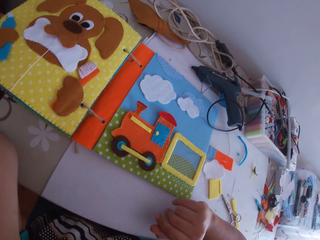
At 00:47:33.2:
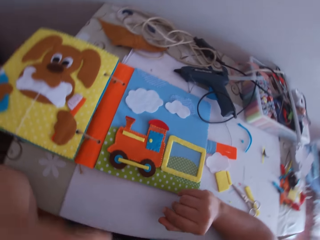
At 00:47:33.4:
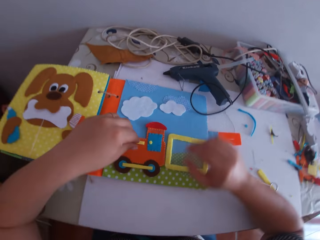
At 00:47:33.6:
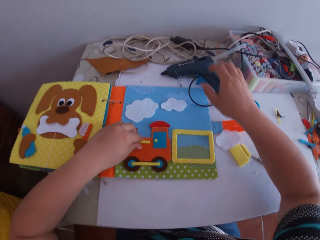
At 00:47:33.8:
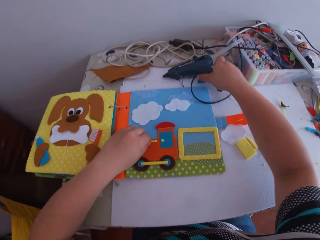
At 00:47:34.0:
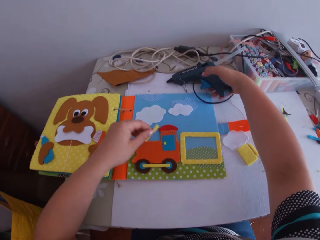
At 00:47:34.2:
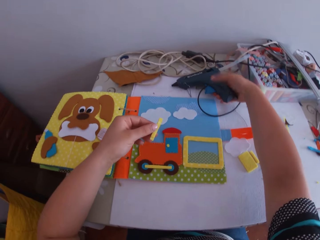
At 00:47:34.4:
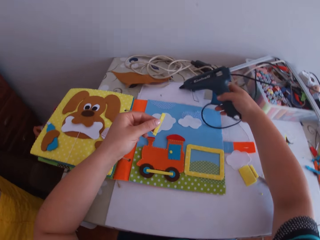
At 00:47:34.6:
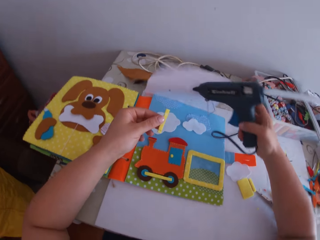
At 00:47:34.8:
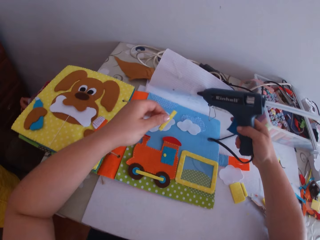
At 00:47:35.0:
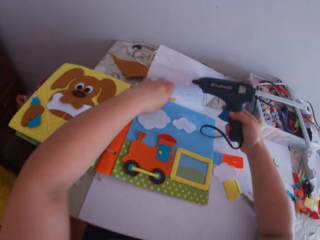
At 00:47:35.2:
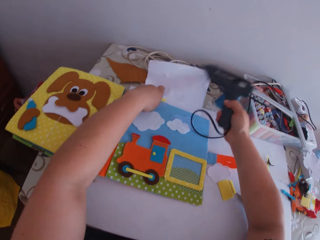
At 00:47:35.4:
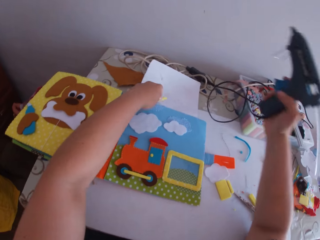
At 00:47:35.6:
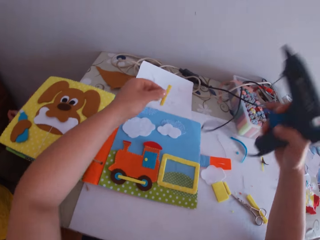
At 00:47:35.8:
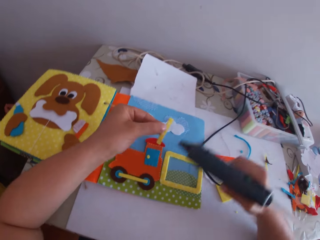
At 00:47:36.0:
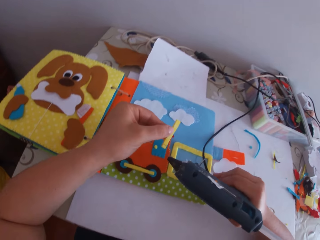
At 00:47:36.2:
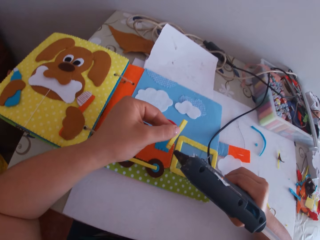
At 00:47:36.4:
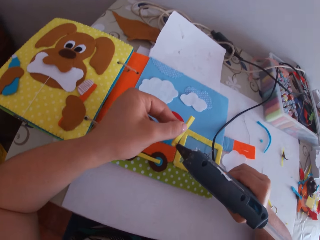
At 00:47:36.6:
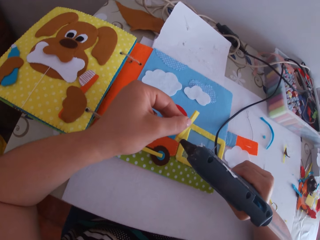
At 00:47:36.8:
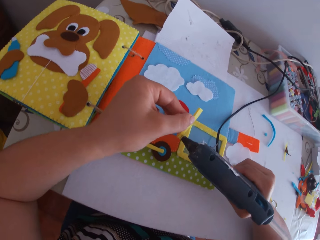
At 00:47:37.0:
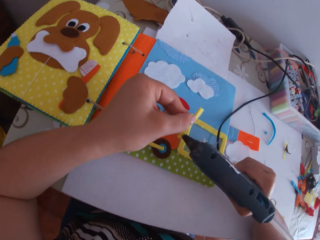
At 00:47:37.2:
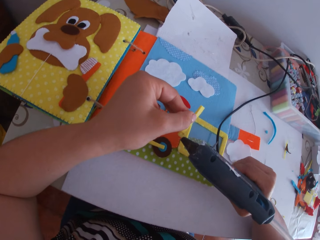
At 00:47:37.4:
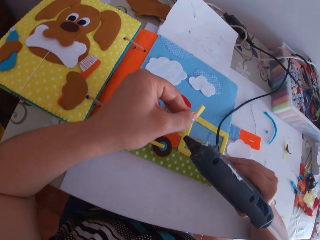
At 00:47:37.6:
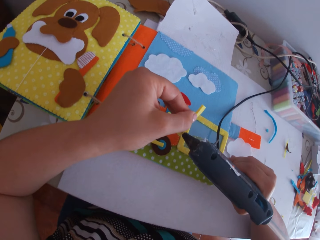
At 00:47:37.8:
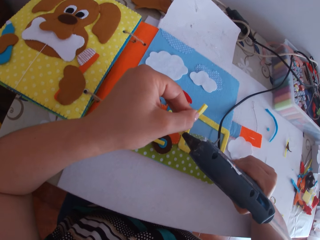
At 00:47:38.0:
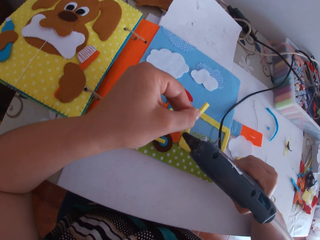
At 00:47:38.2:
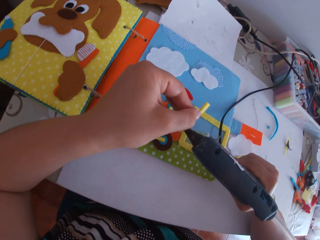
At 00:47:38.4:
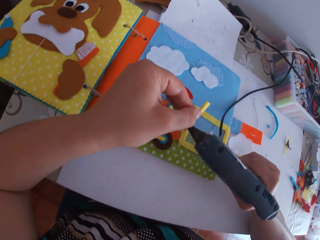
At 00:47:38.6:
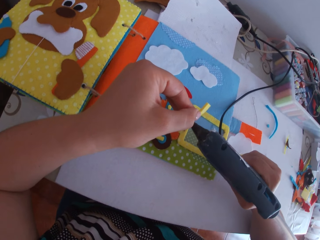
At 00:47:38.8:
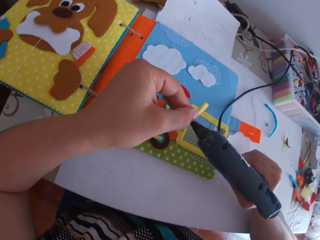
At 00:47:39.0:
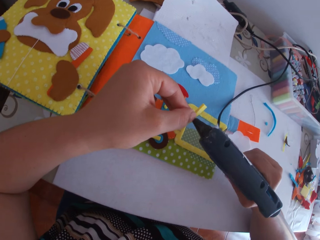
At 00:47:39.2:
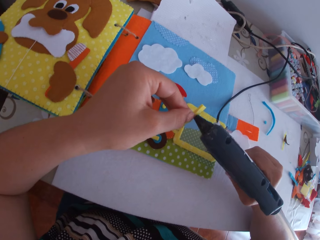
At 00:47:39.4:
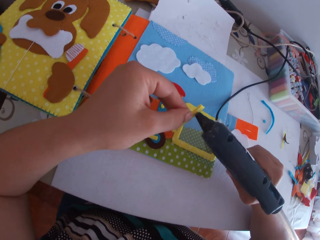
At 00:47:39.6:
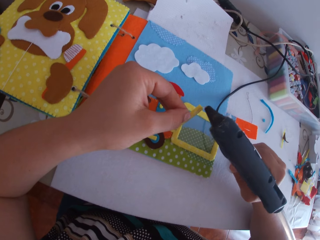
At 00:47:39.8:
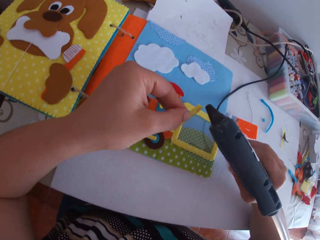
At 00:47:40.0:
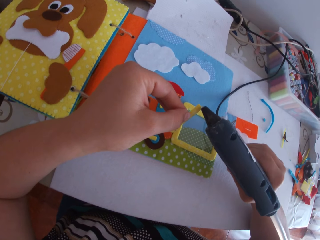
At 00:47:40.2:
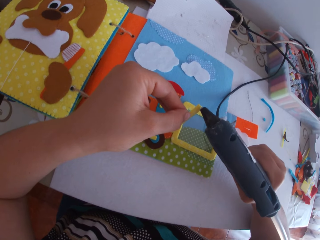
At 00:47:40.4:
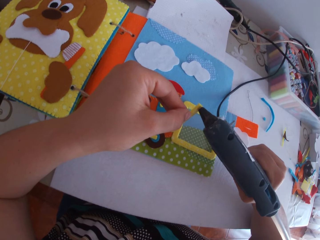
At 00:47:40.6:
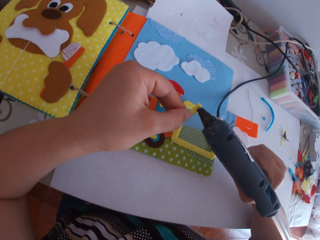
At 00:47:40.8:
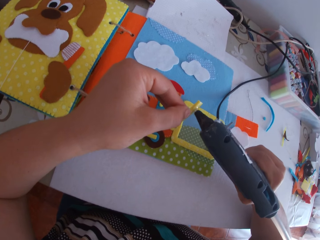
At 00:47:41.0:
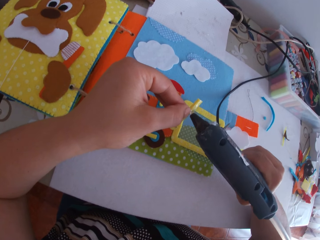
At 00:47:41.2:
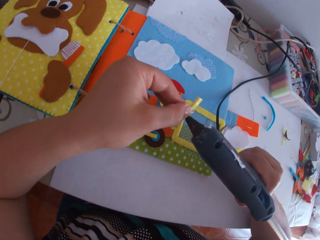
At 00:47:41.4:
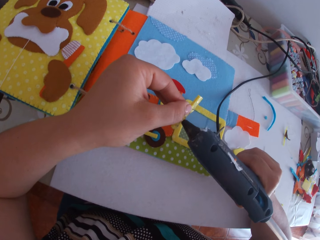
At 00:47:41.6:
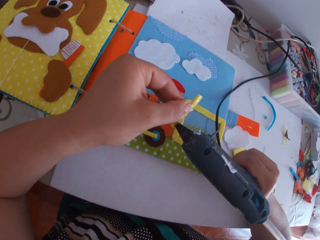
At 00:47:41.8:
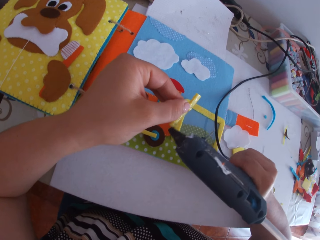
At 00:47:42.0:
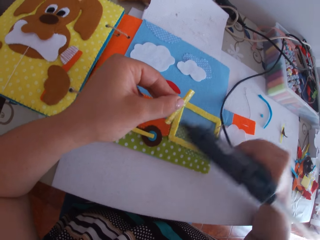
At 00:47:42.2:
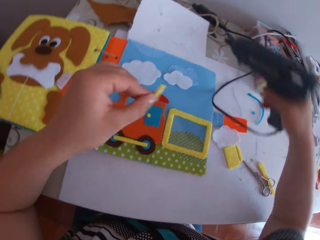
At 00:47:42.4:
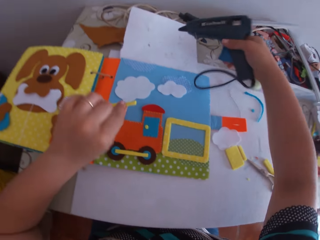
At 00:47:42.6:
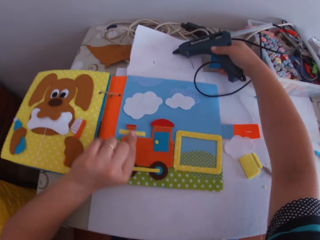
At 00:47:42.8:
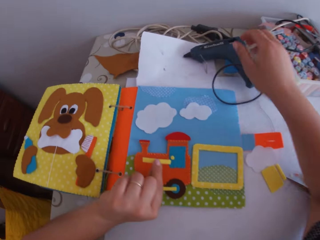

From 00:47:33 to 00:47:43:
The camera wearer picks up the glue gun from the table with his right hand. He picks up the yellow fabric from the crafted fabric with his left hand. He presses a paper on the table. He puts glue on the yellow fabric with the glue gun in his right hand.

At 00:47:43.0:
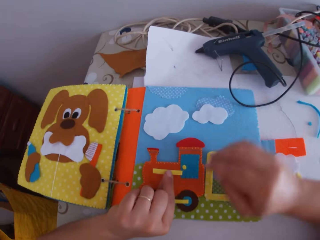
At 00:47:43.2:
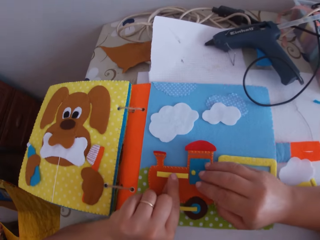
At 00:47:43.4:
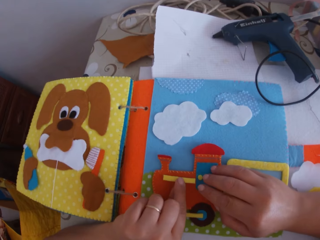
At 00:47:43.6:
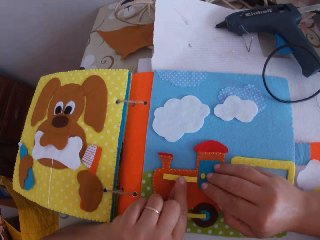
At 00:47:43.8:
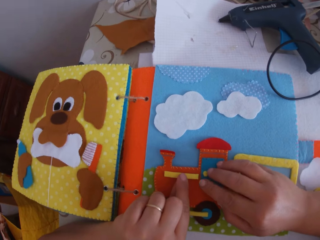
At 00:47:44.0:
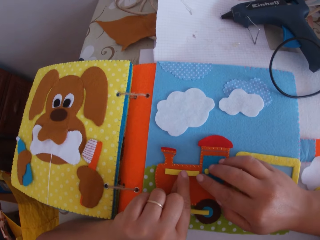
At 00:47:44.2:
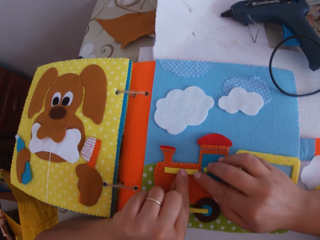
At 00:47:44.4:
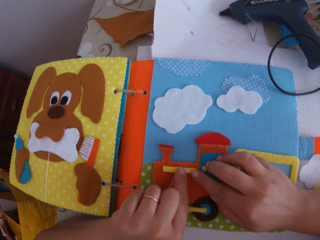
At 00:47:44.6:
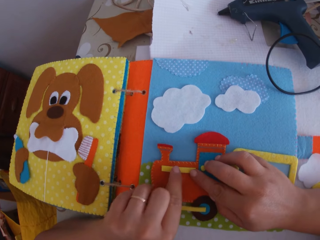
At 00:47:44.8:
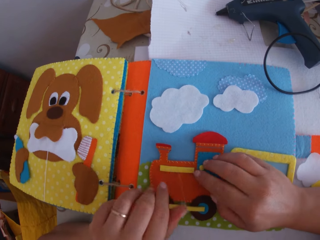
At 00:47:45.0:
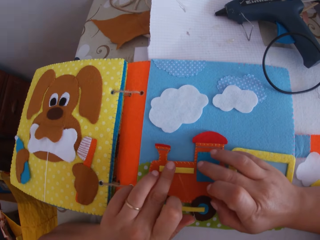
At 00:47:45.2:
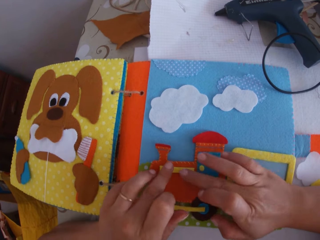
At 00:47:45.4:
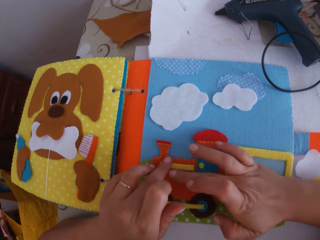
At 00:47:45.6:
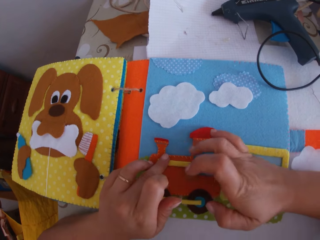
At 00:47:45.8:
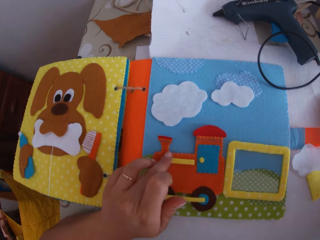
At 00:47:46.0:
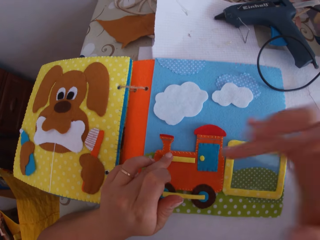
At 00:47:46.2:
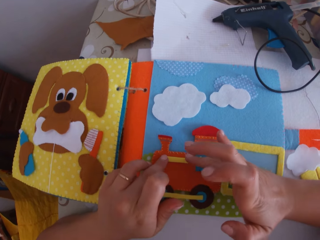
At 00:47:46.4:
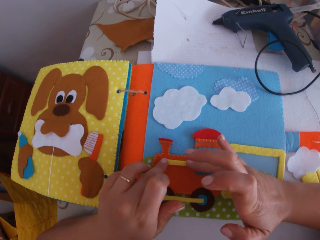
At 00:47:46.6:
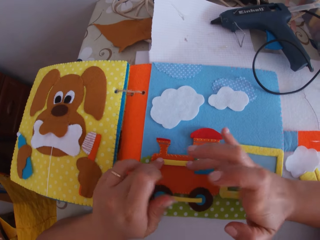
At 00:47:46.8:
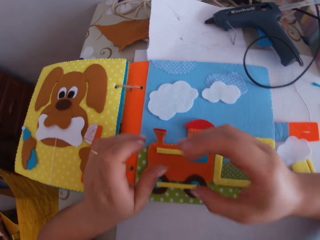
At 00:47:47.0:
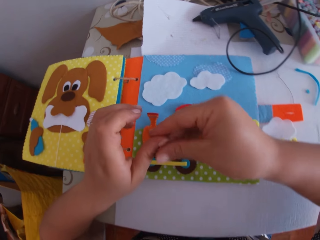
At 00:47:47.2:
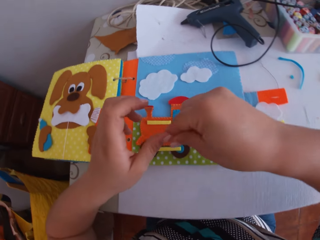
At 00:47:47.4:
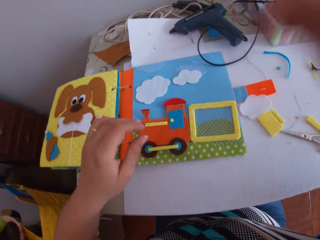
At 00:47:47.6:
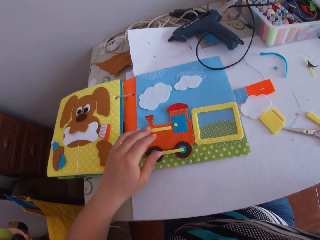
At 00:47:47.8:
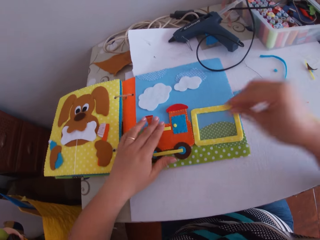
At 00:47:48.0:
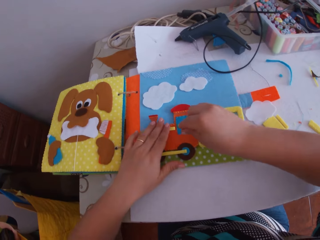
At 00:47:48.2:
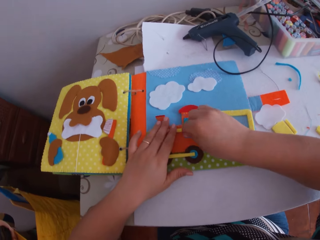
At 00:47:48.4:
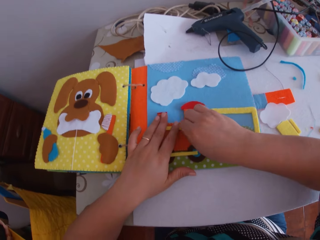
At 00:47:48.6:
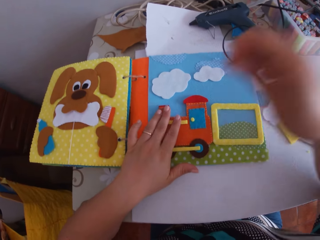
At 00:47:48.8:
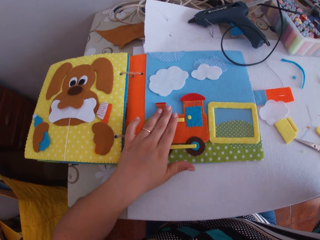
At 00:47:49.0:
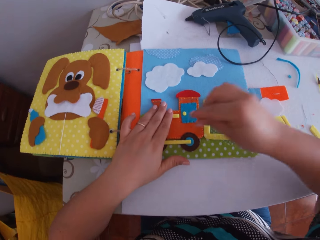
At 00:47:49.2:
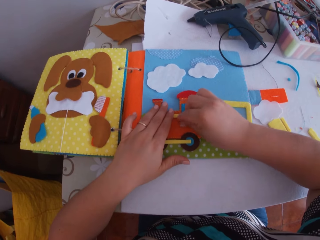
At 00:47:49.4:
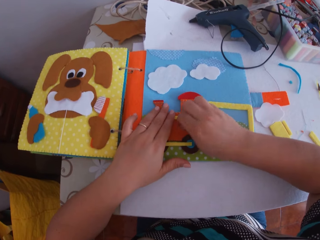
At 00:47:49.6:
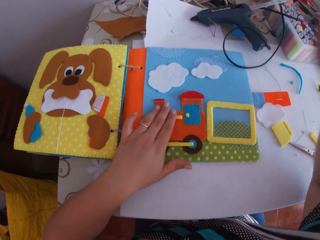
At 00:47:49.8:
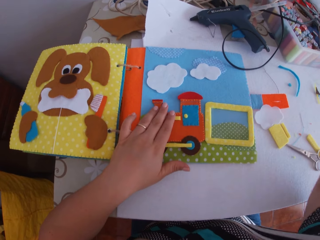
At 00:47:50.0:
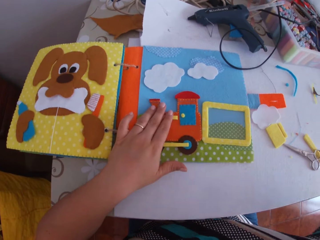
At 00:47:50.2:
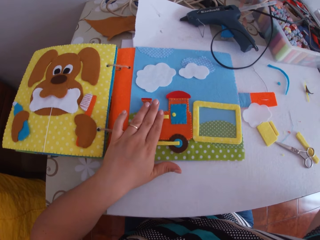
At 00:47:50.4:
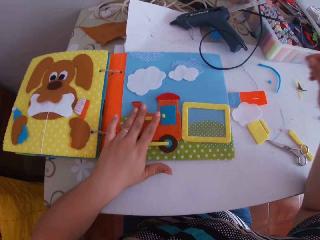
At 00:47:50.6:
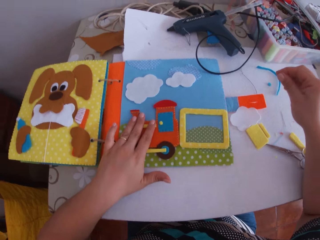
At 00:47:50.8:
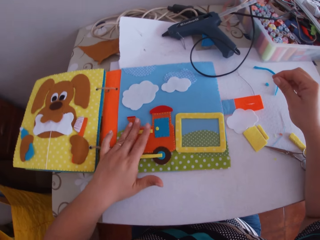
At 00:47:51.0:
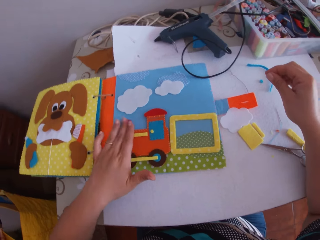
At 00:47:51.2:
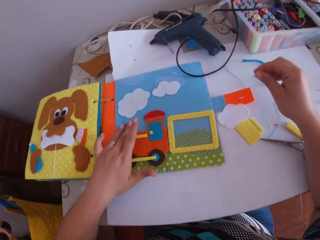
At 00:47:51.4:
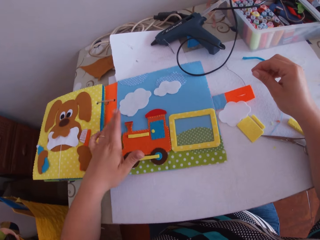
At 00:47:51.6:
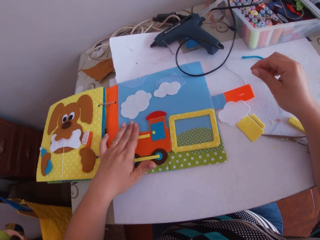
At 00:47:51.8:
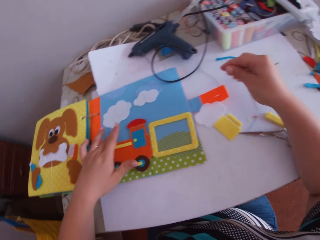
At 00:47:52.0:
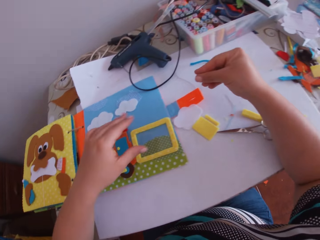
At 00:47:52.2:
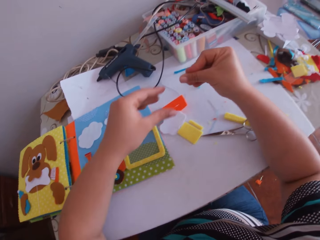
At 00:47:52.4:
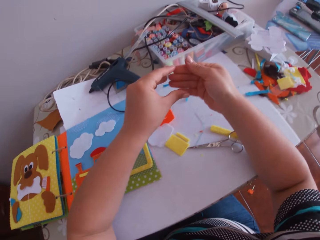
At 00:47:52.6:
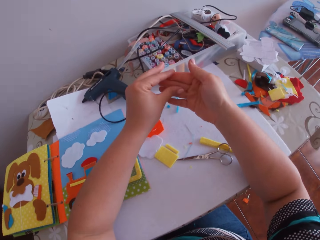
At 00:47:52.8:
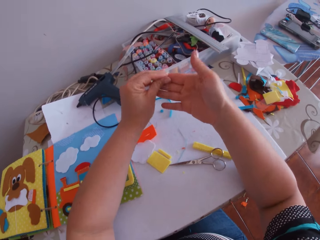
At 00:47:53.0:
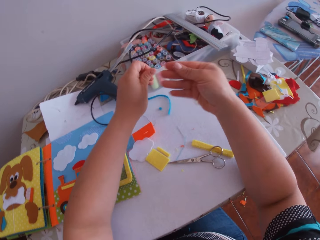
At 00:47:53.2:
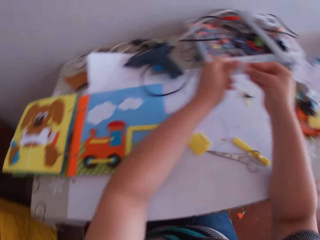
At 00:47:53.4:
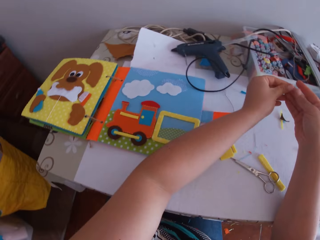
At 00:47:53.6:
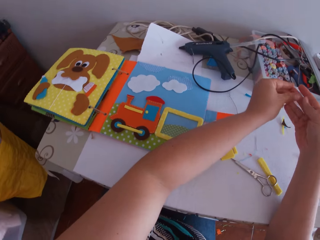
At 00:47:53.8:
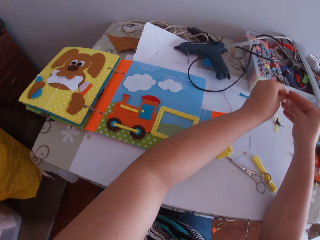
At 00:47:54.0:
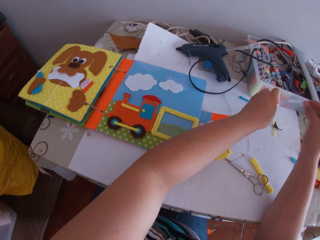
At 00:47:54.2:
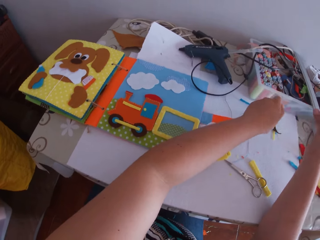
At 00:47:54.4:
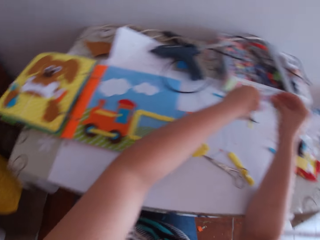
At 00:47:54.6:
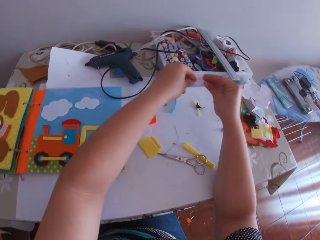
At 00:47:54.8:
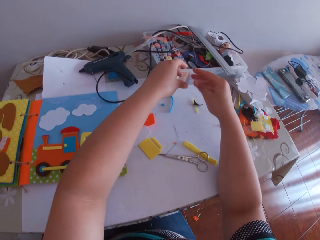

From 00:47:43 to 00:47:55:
The camera wearer places the glue gun on the table with his right hand. He glues the yellow fabric on the crafted fabric with both hands. He removes glue on the toy craft with a finger. He lifts his hand upwards. He fixes a craft cloth on the toy craft on the book. He removes glue from the finger. He moves his hand. He holds the craft cloth on the toy craft on the book. He removes glue on the toy craft with a hand. He lifts his hand upwards. He removes glue on the toy craft with a hand. He lifts his hand upwards. He fixes the craft cloth on the toy craft on the book. He removes glue from the hand. He turns around and twists fingers.
